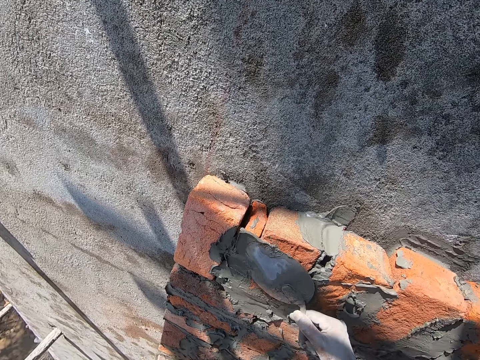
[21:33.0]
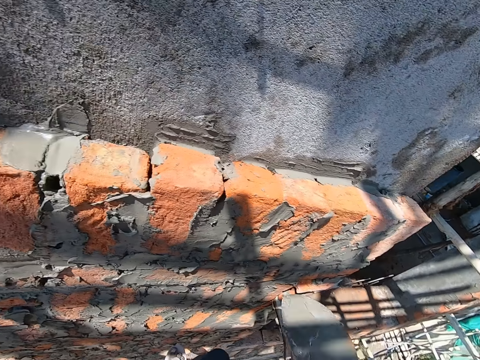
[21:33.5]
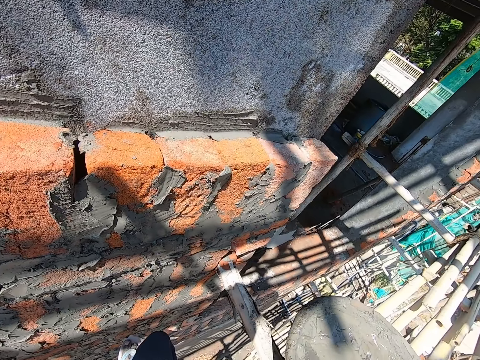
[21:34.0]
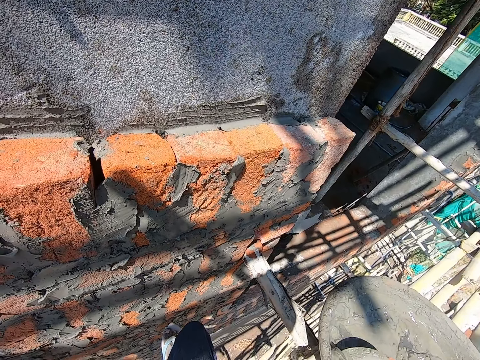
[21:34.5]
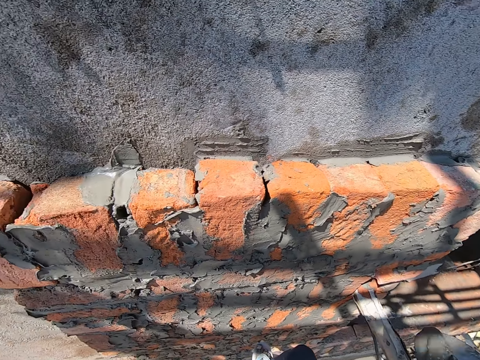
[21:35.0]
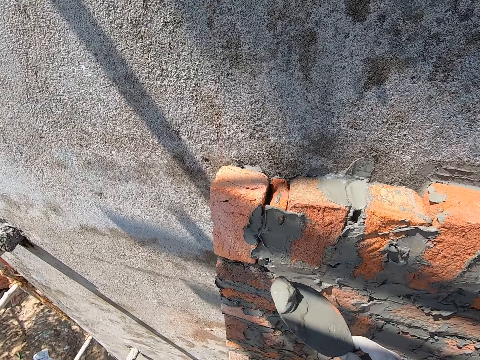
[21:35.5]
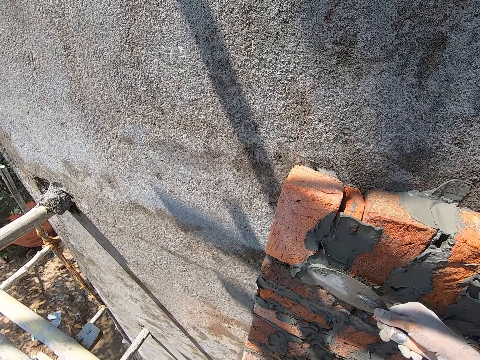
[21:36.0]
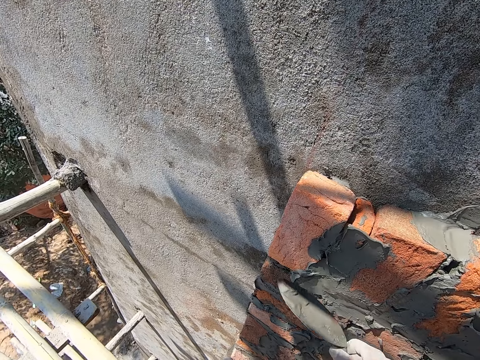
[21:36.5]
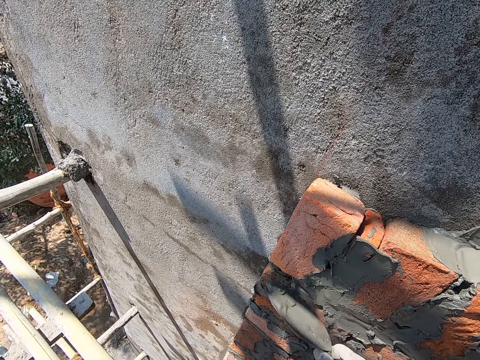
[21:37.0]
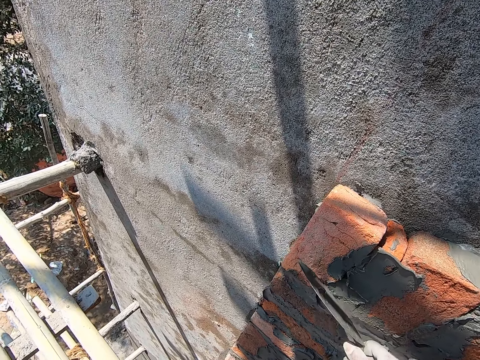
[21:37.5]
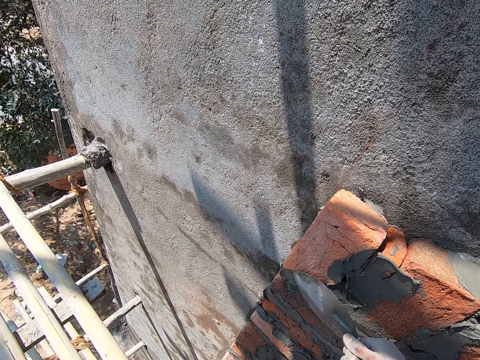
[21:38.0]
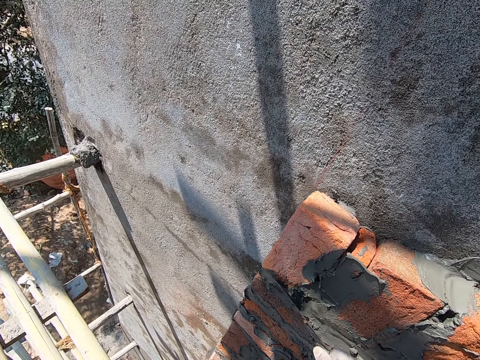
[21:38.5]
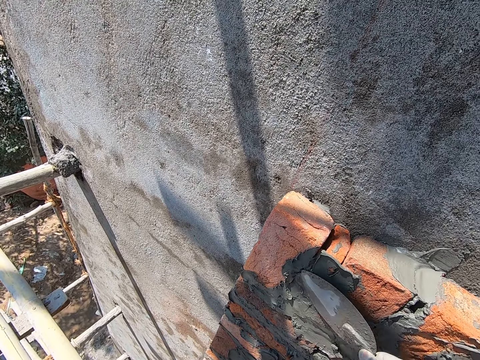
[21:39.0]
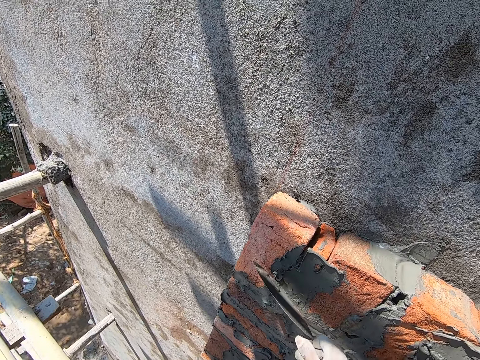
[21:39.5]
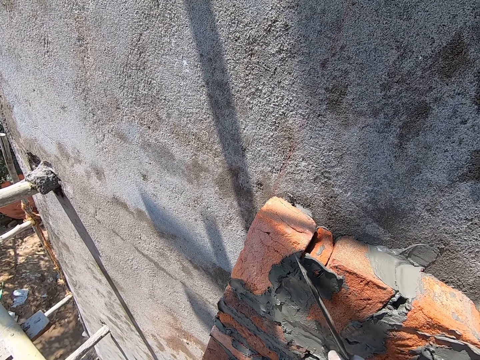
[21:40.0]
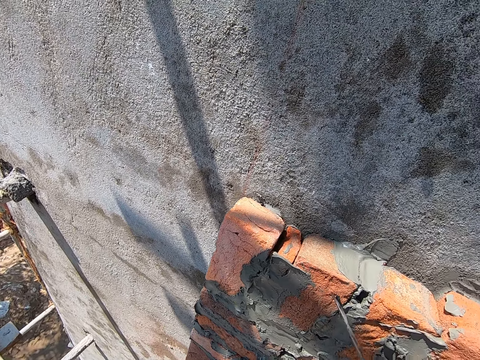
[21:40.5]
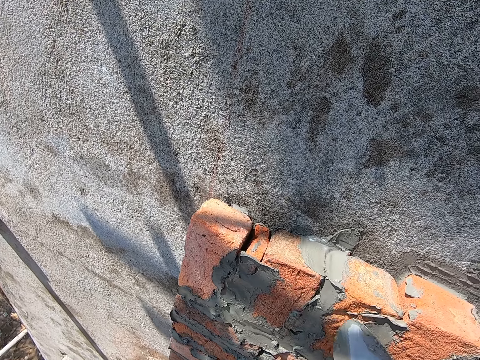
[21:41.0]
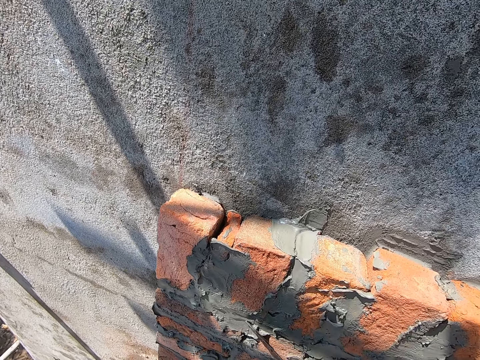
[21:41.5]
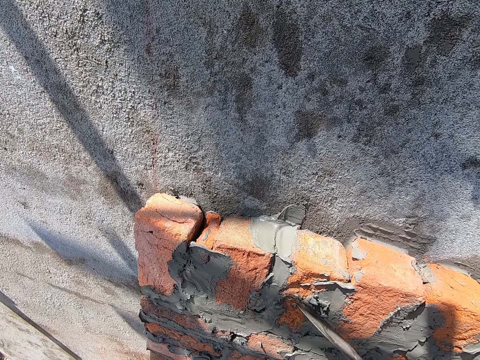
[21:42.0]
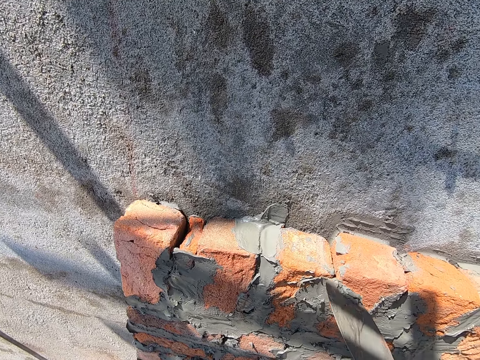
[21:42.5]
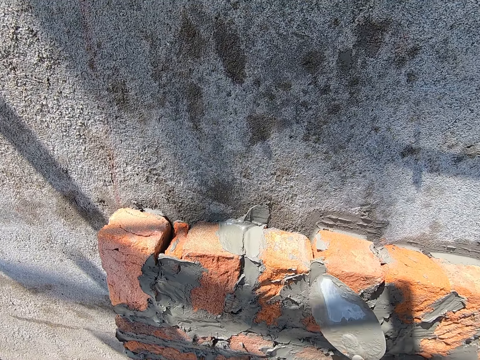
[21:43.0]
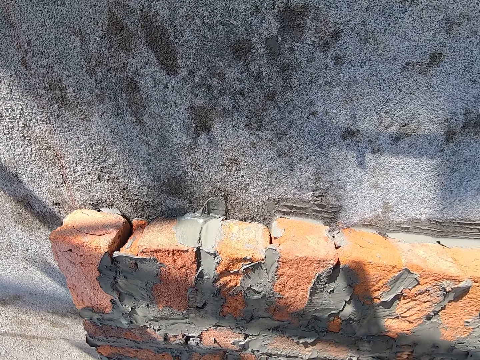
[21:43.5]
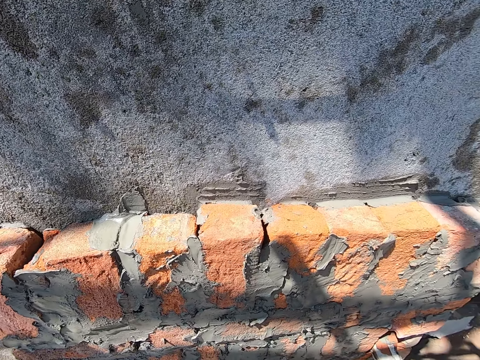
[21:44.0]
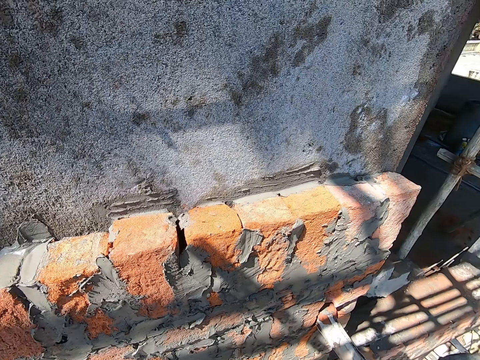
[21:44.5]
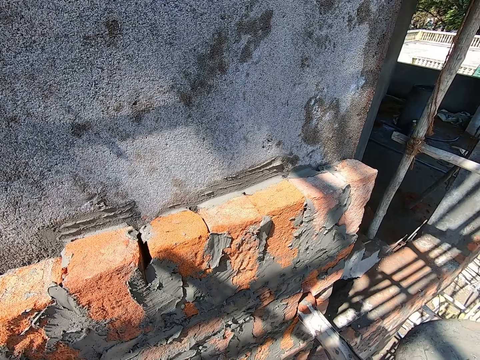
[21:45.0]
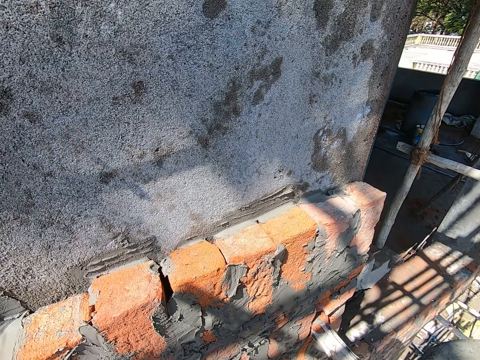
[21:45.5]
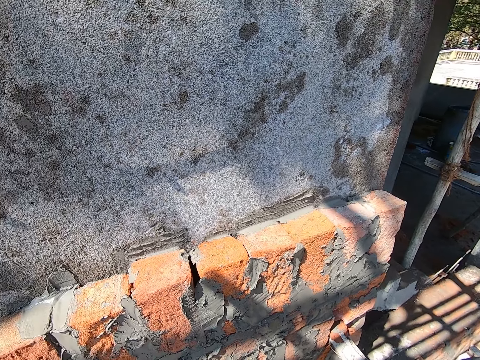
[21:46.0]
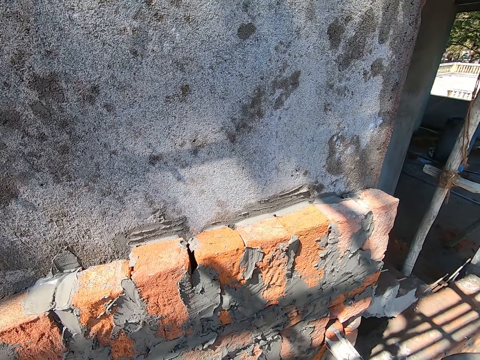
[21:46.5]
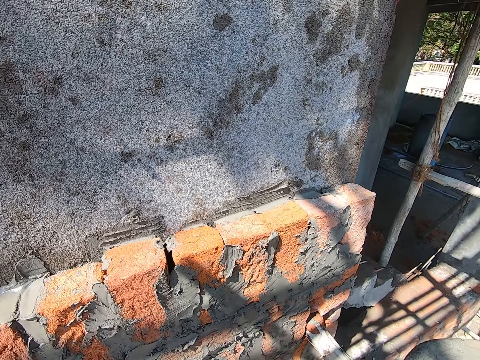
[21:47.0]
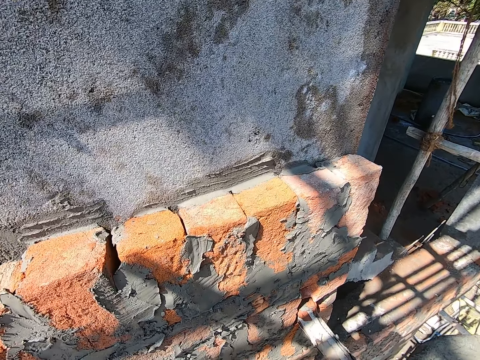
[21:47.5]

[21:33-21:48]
The camera wearer scoops cement mortar from the head pan of cement mortar on a scaffold board with the brick trowel in his right hand. He applies the cement mortar on the wall with the brick trowel in his right hand. He wipes the mortar. He applies the mortar on the wall. He converses with the man.

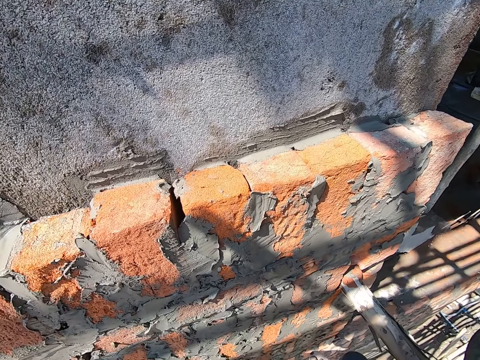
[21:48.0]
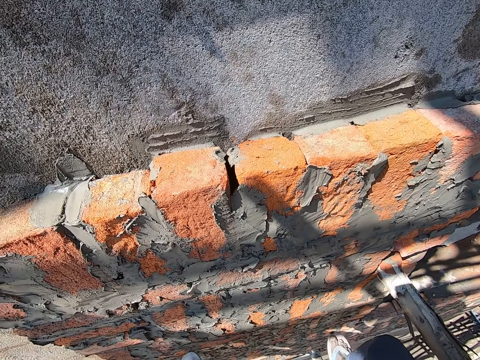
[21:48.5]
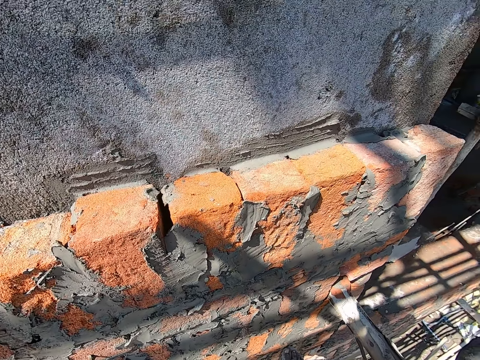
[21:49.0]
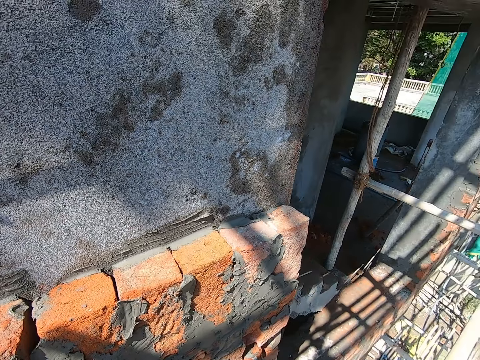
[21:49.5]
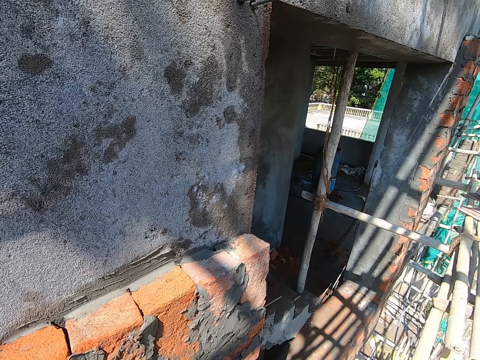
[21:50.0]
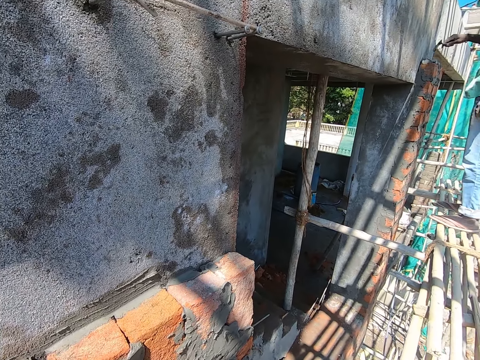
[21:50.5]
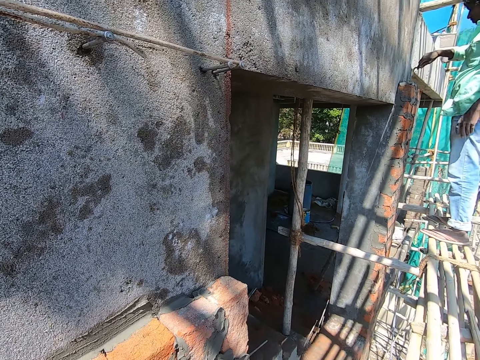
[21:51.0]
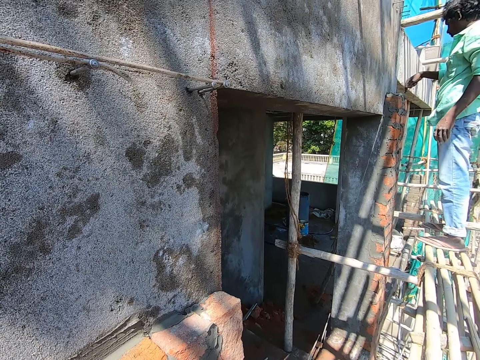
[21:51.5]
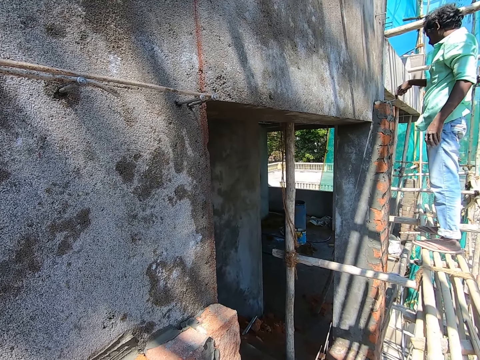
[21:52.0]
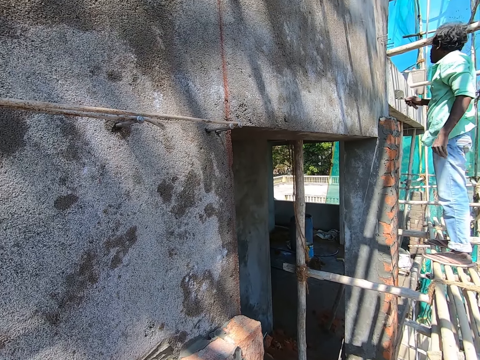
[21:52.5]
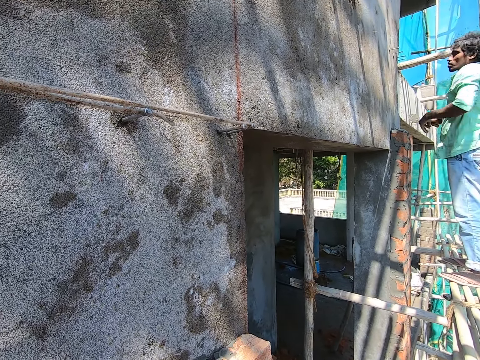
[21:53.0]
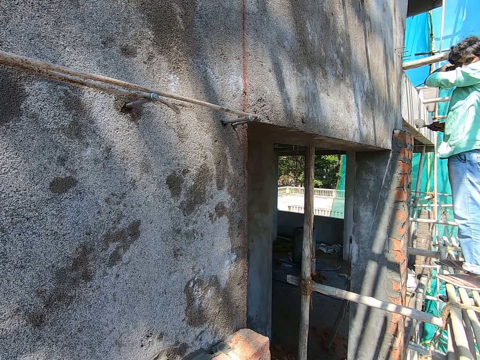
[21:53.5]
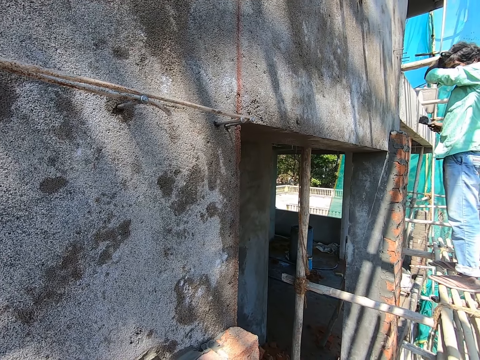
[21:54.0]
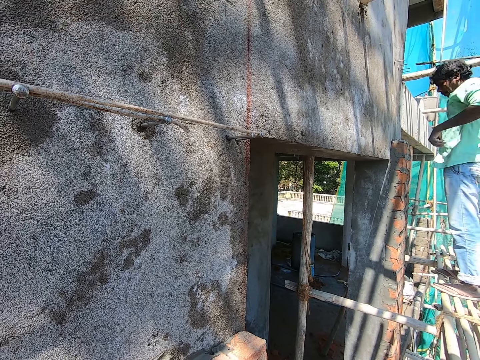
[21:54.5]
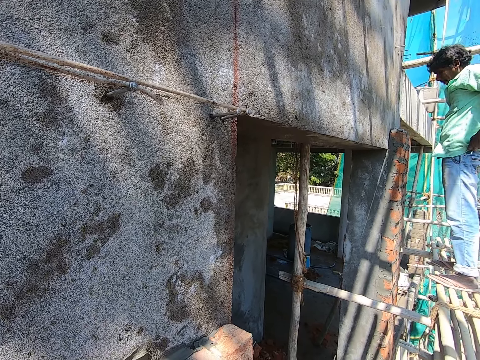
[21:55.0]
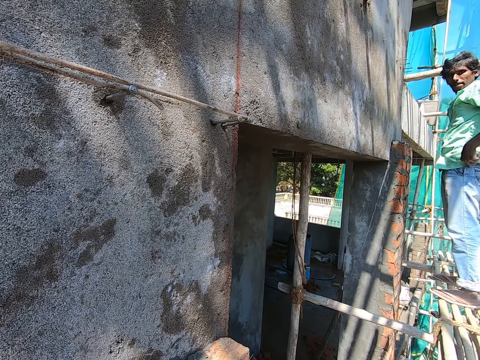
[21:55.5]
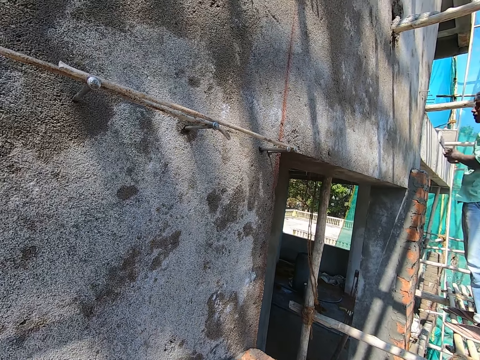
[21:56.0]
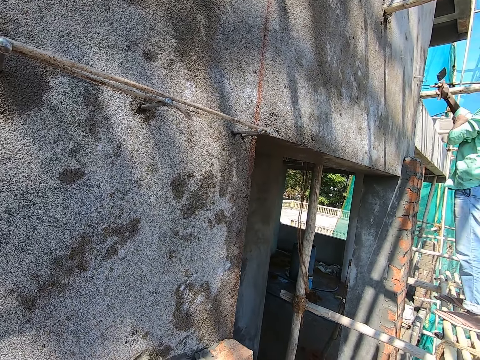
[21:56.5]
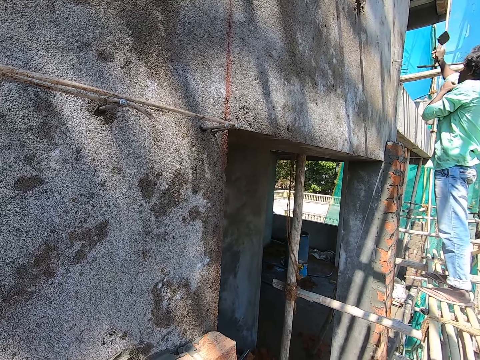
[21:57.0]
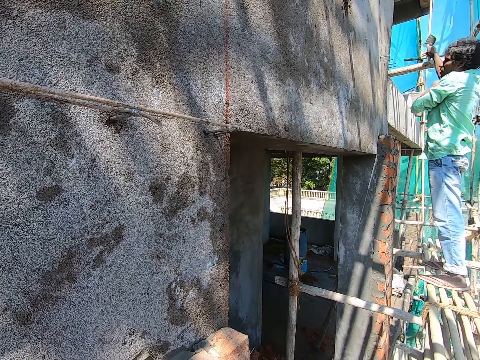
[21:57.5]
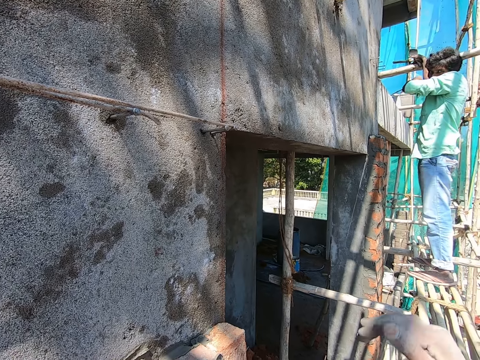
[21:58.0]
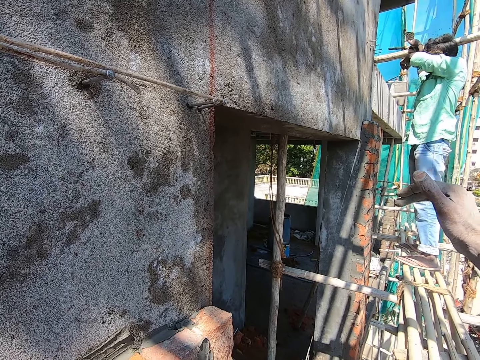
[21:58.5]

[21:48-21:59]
The camera wearer looks around. The man plasters bricks on the wall with the cement mortar on the brick trowel in his right hand. He smoothens the surface with the trowel. He cleans his face with his left arm. The camera wearer converses with the man. The man adjusts his trouser with both hands. He pulls up the right sleeve of his shirt with his left hand. He holds a bamboo with his right hand, and cleans his face with his left arm.
